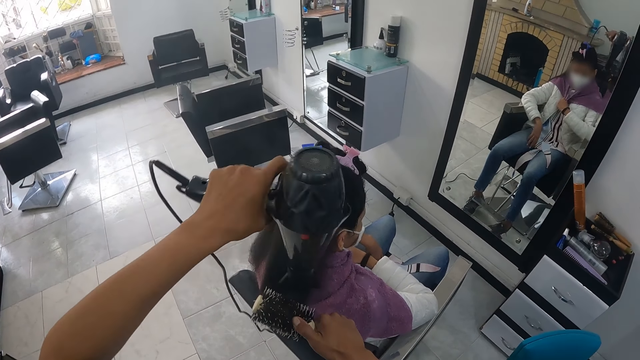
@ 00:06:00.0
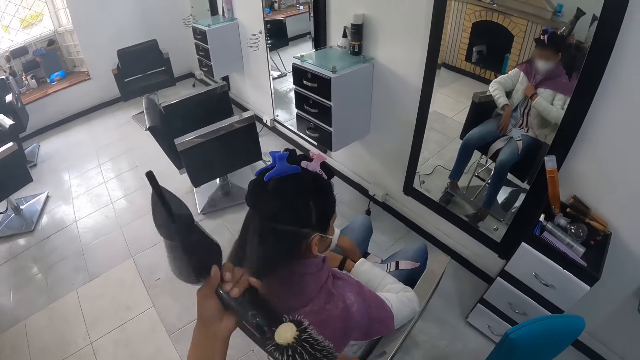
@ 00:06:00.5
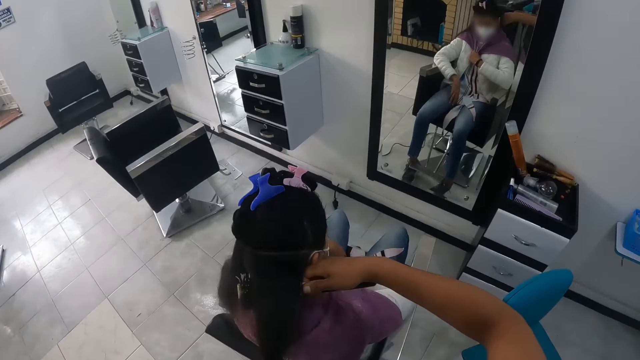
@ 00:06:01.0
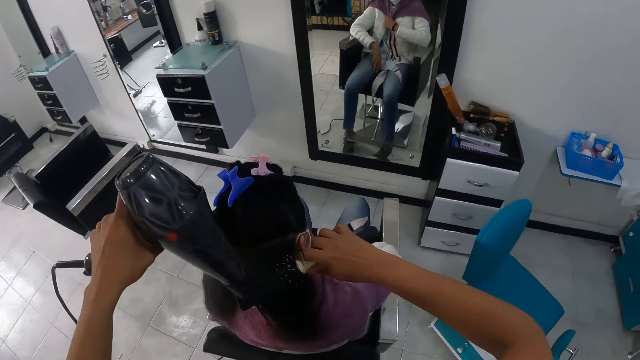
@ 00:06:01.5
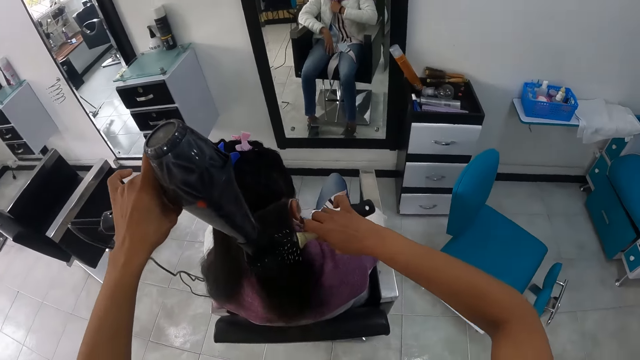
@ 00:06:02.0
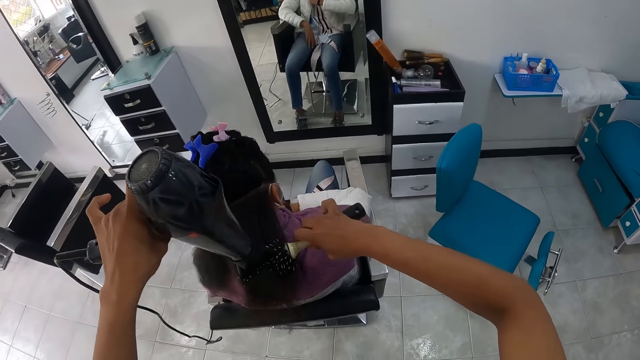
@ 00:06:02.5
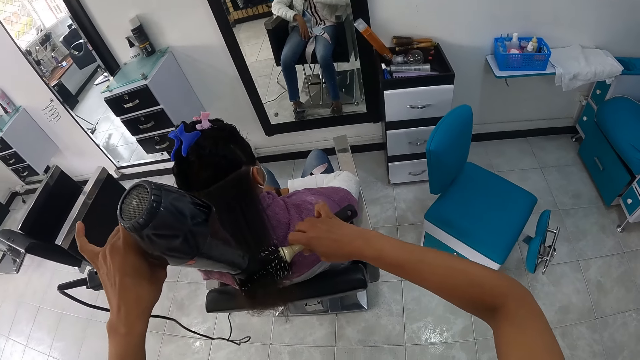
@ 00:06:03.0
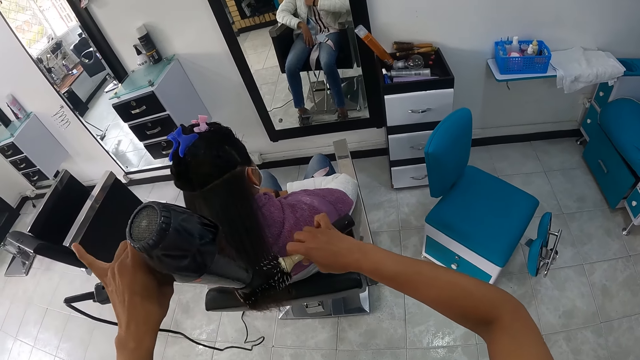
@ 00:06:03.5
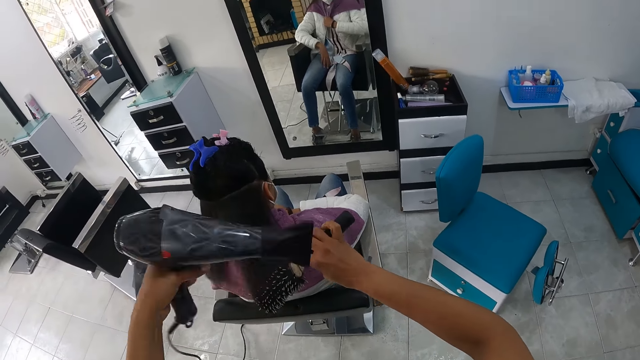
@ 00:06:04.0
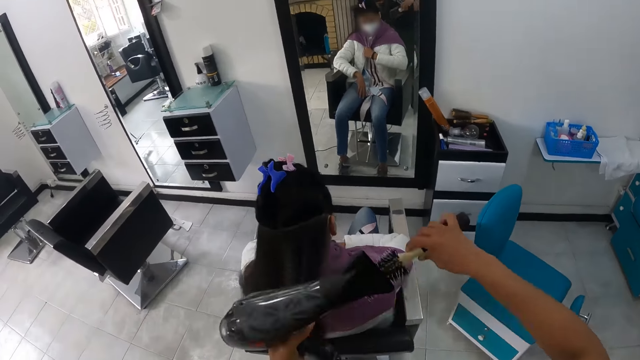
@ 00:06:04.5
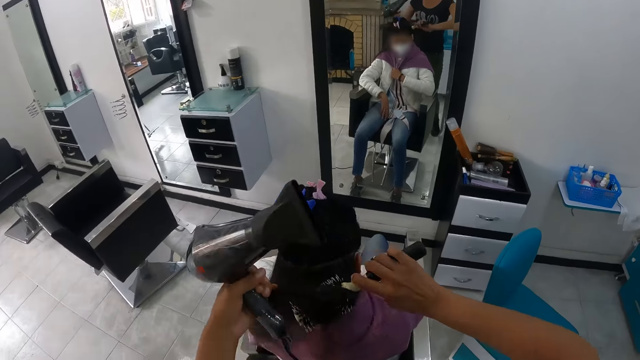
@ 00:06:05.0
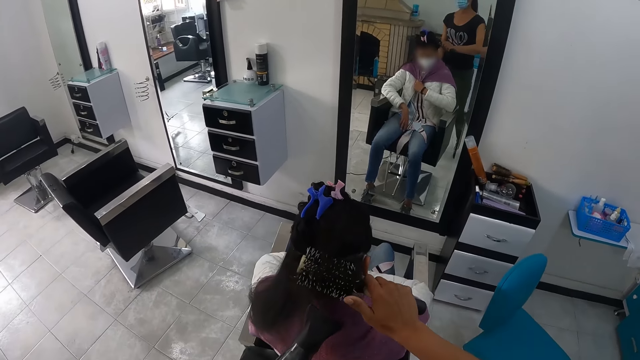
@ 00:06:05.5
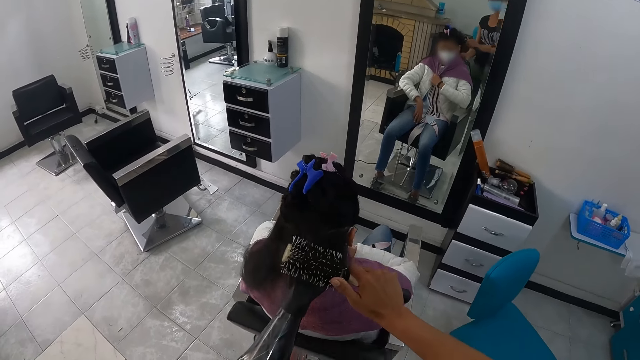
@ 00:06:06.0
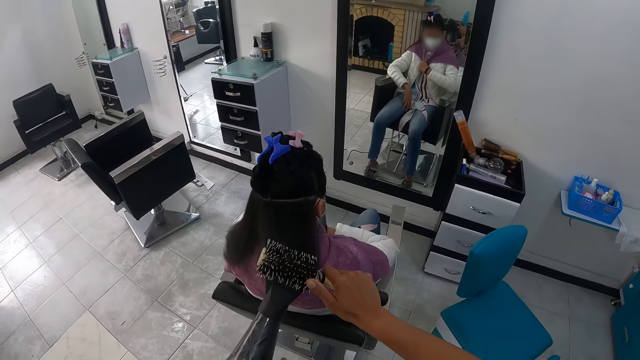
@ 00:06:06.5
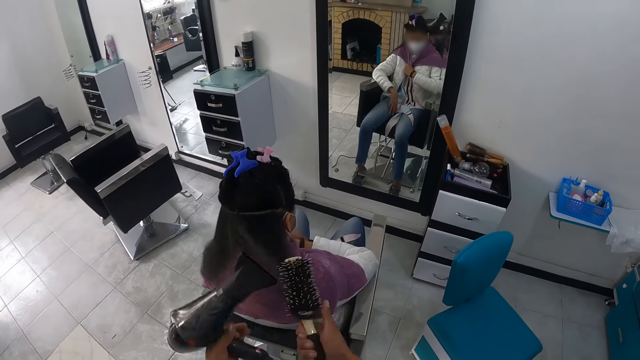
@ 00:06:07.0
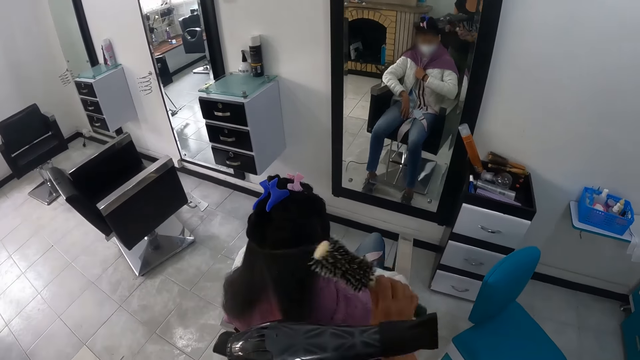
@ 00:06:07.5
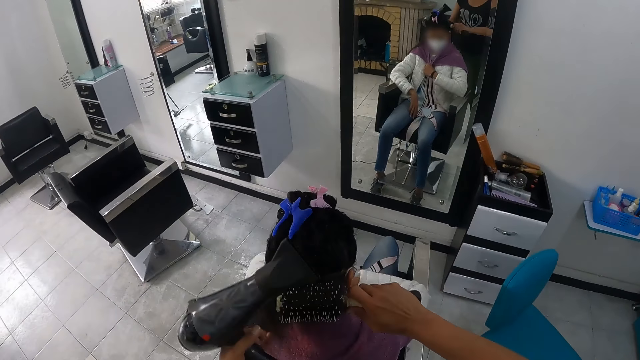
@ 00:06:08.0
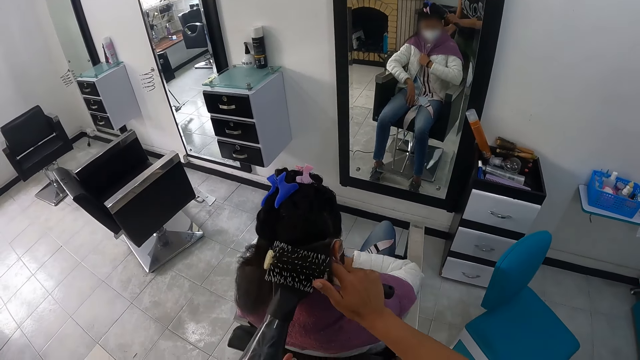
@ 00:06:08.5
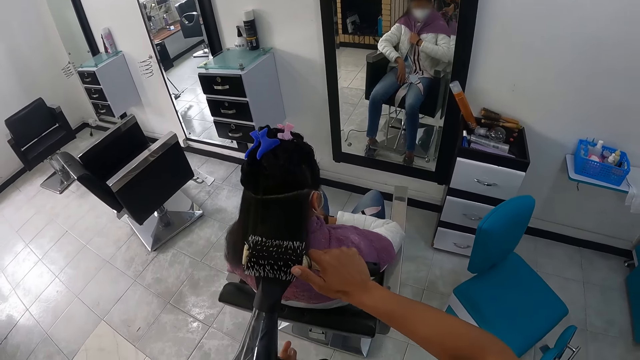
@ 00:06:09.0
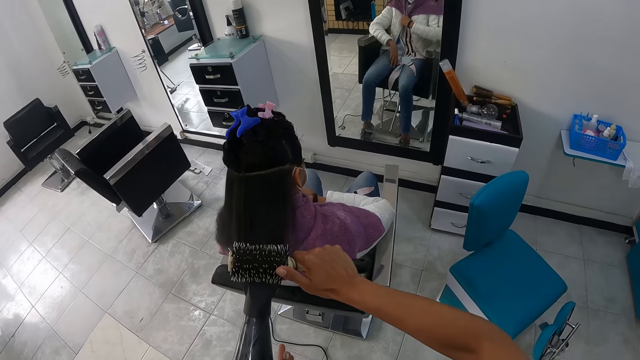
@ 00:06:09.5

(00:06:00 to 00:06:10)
The camera wearer pulls the portion of the hair of the woman from the round brush in her right hand with her left hand. She holds the blow dryer. She straightens the portion of the hair of the woman from her left hand with the round brush in her right hand. She holds the hair with the comb. She uses the hair dryer in her left hand on the portion of the hair of the woman. She pulls the portion of the hair of the woman from the round brush in her right hand with her left hand. She holds the blow dryer. She holds the hair with the comb. She straightens the portion of the hair of the woman from her left hand with the round brush in her right hand. She uses the hair dryer in her left hand on the portion of the hair of the woman. She pulls the portion of the hair of the woman from the round brush in her right hand with her left hand. She holds the blow dryer. She straightens the portion of the hair of the woman from her left hand with the round brush in her right hand. She holds the hair with the comb. She uses the hair dryer in her left hand on the portion of the hair of the woman.

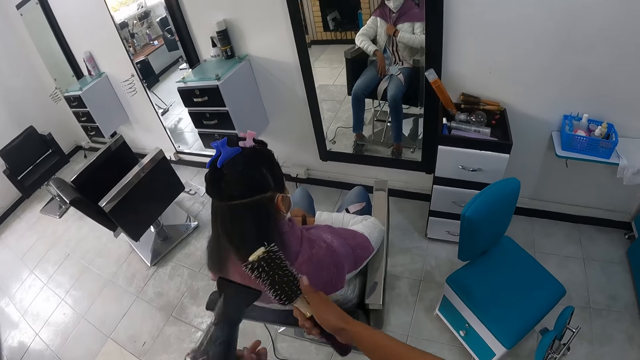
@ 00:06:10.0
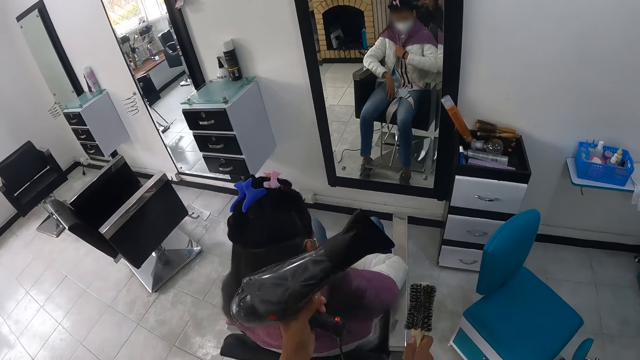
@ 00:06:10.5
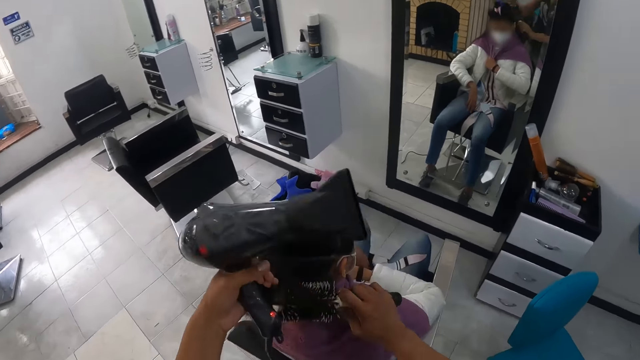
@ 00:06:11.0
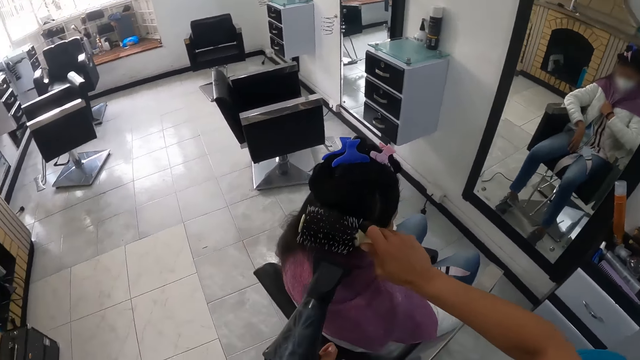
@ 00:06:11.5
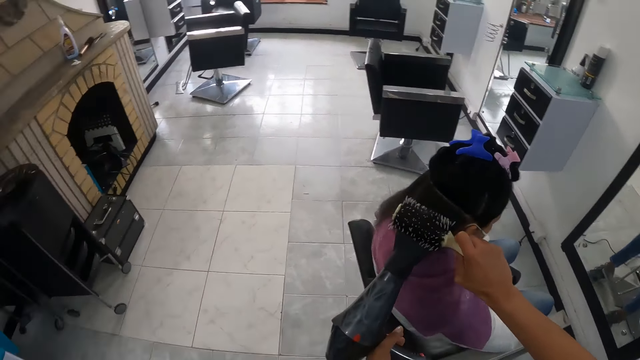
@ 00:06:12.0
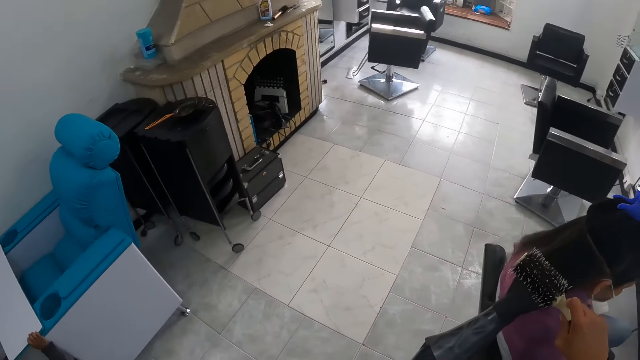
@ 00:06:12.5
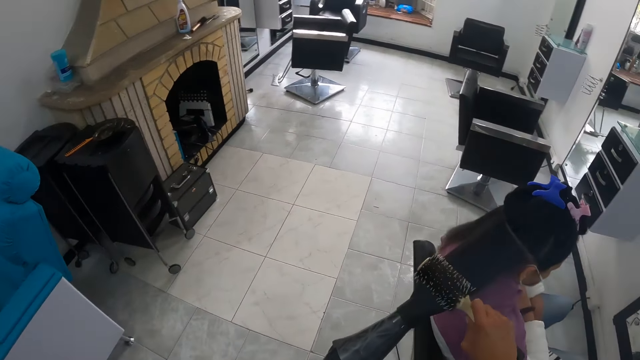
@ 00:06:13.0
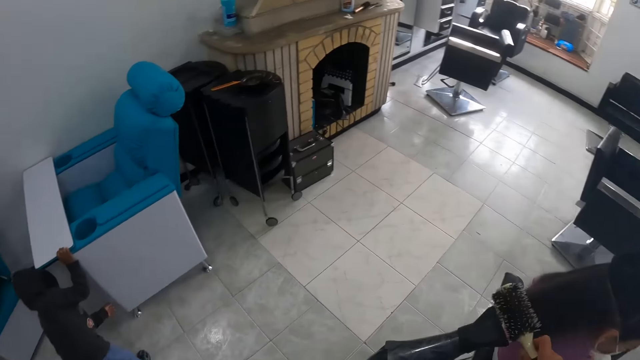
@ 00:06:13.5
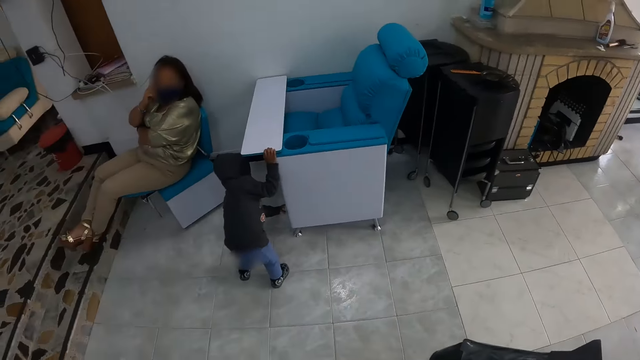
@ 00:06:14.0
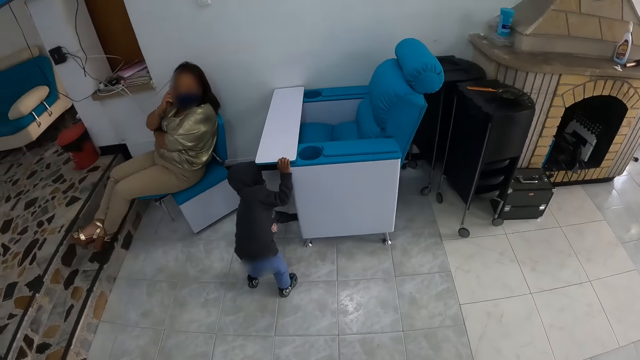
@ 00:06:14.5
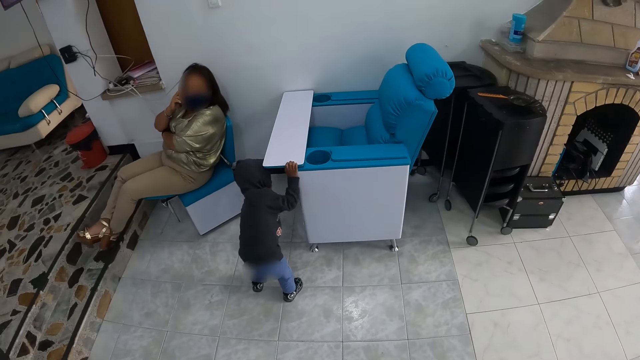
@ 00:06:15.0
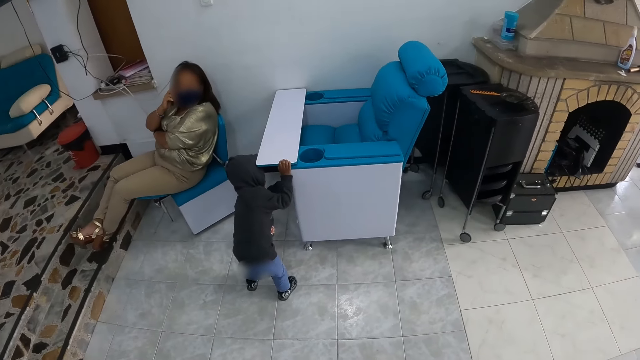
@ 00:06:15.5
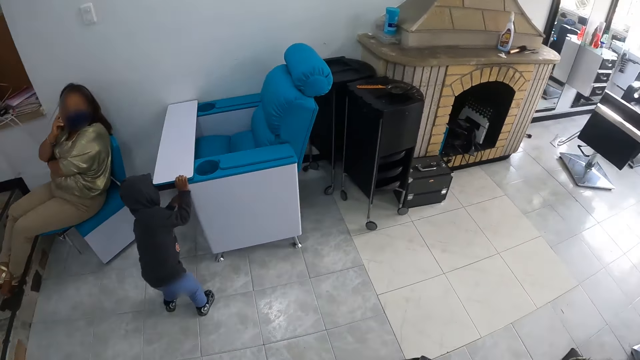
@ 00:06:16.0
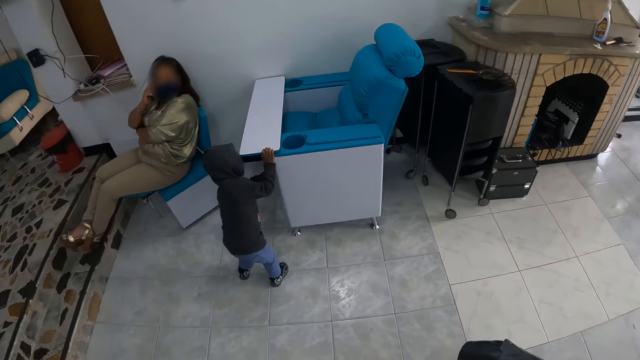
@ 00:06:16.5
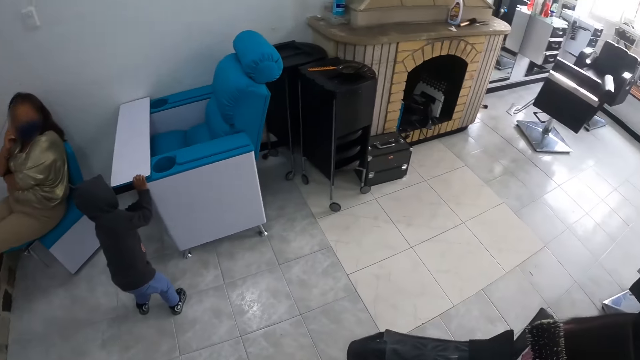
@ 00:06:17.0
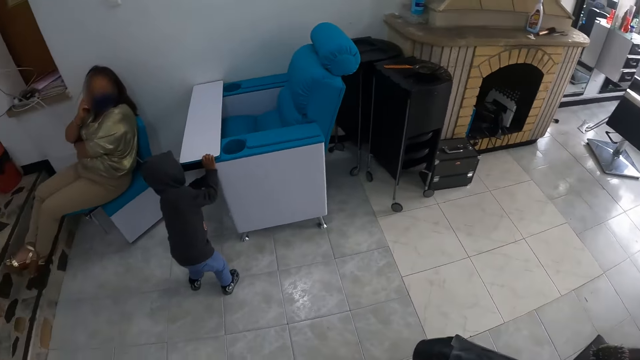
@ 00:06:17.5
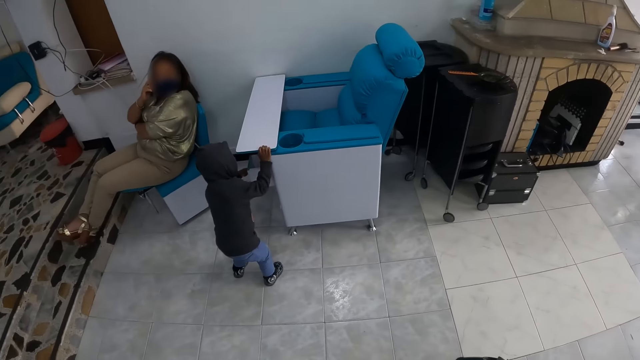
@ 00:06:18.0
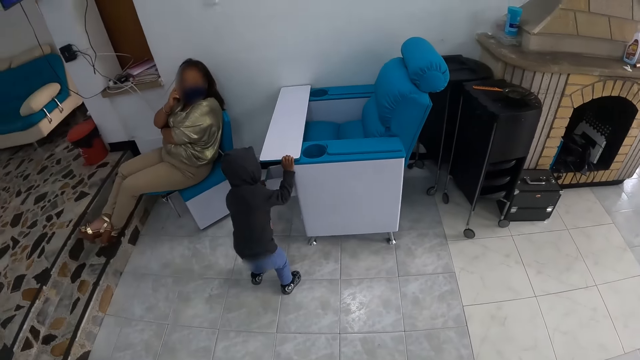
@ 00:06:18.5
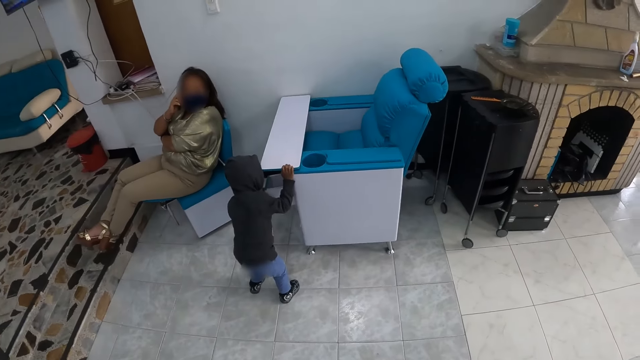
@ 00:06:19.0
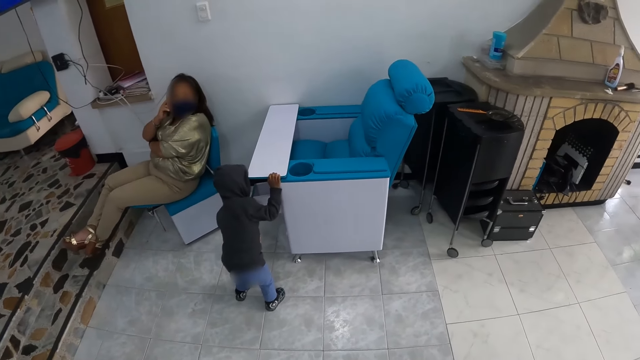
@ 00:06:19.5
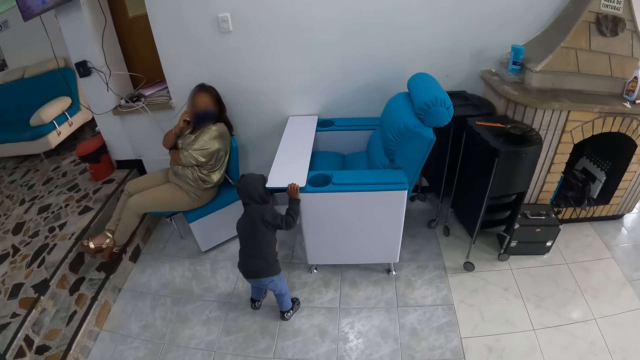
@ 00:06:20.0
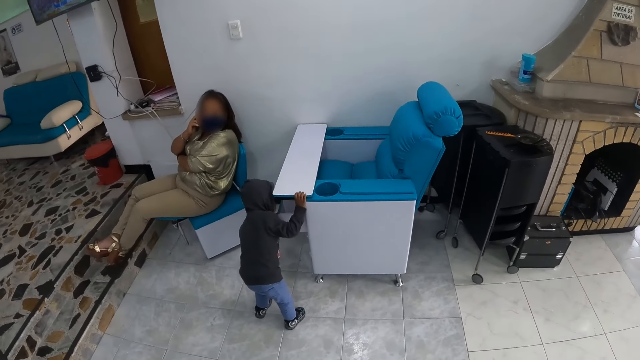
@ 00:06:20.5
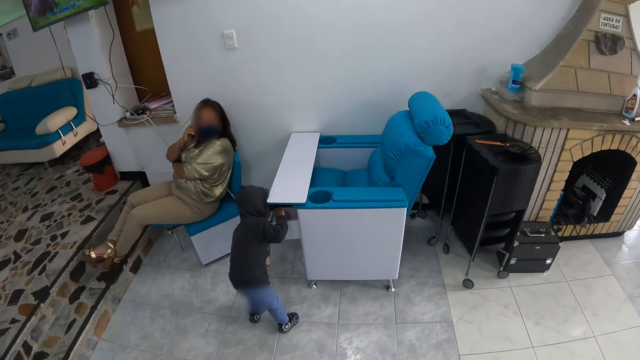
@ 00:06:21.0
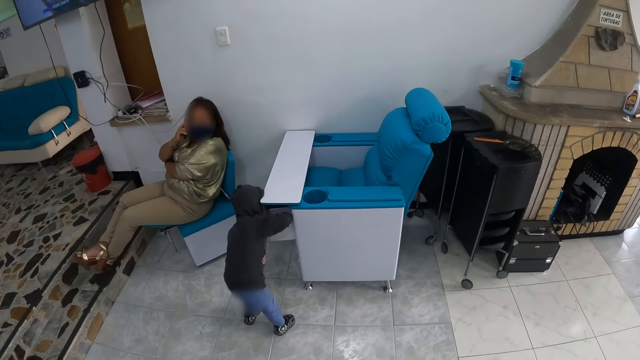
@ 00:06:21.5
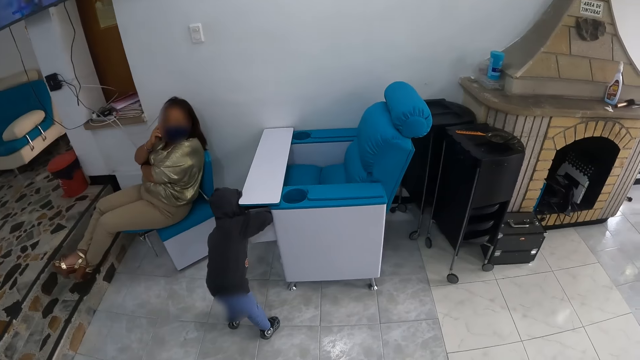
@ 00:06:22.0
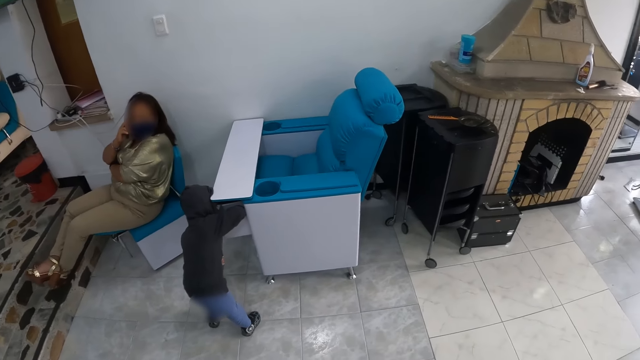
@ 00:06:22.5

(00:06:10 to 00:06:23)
The camera wearer pulls the portion of the hair of the woman from the round brush in her right hand with her left hand. She holds the blow dryer. She straightens the portion of the hair of the woman from her left hand with the round brush in her right hand. She uses the hair dryer in her left hand on the portion of the hair of the woman. A boy places both hands on a chair. The camera wearer looks at the floor. The boy removes his left hand from the chair, opens a drawer of the chair with his left hand, and dips his right hand inside the drawer of the chair.
